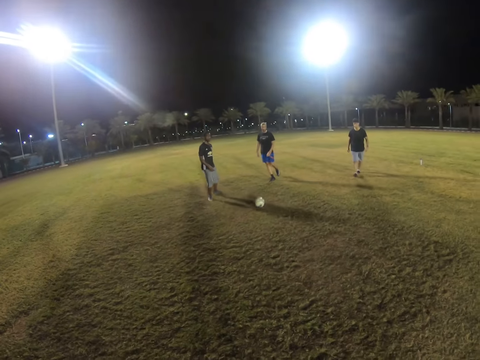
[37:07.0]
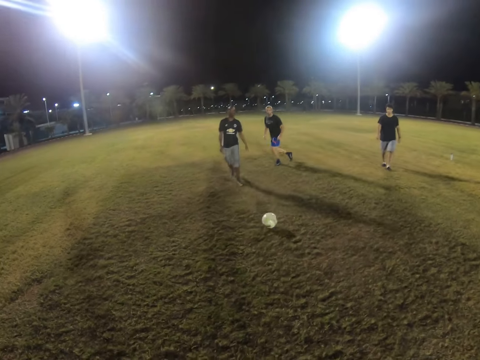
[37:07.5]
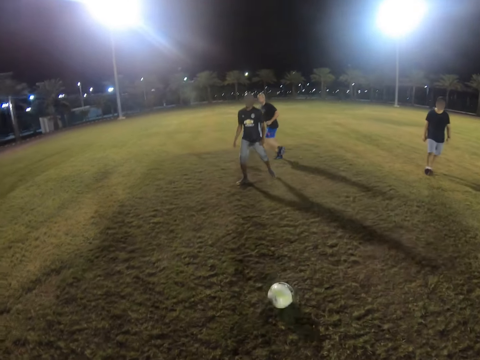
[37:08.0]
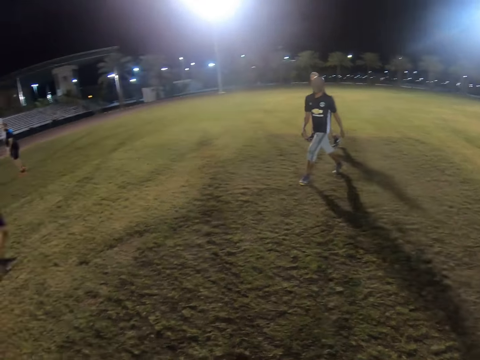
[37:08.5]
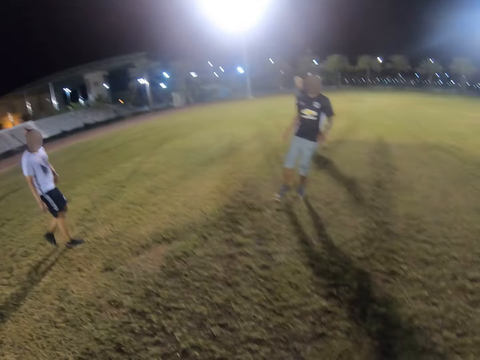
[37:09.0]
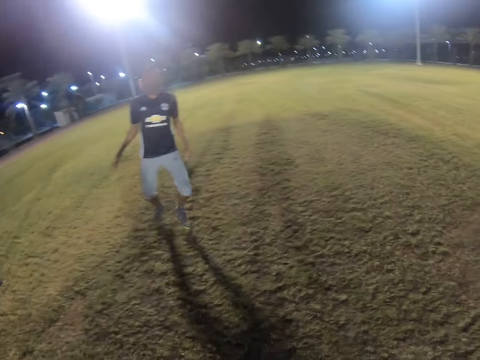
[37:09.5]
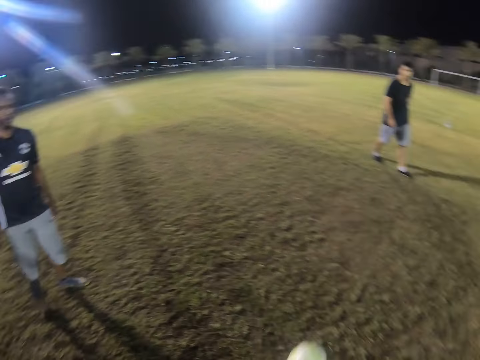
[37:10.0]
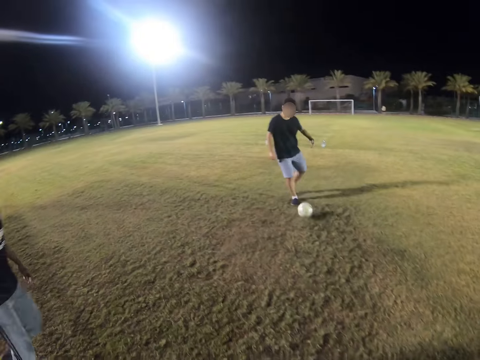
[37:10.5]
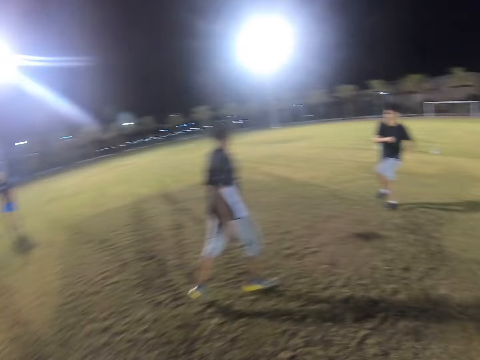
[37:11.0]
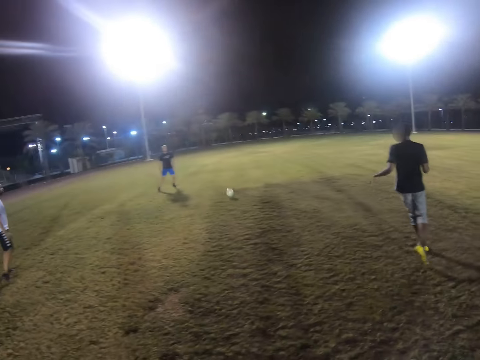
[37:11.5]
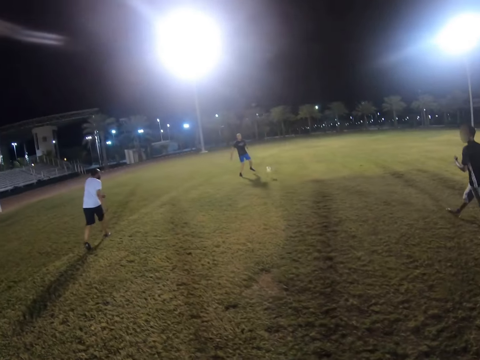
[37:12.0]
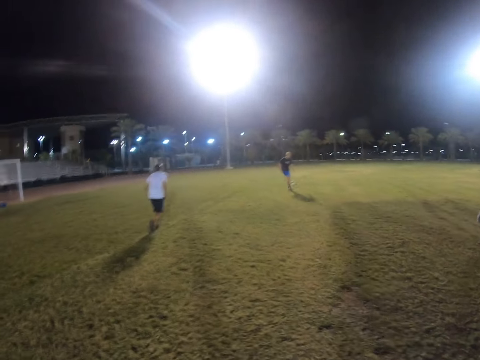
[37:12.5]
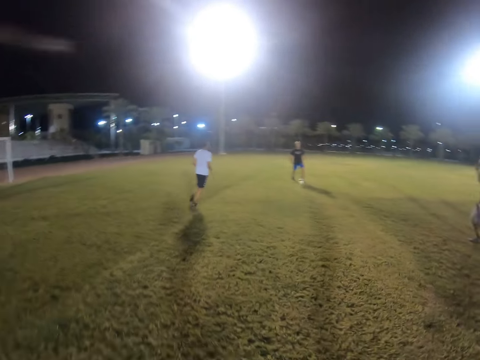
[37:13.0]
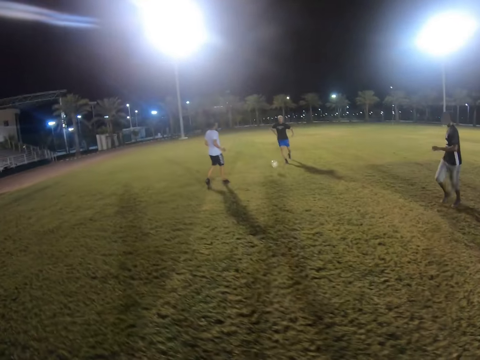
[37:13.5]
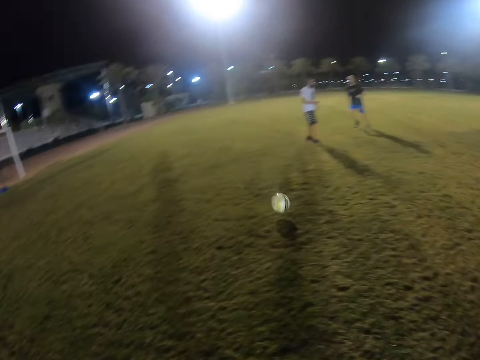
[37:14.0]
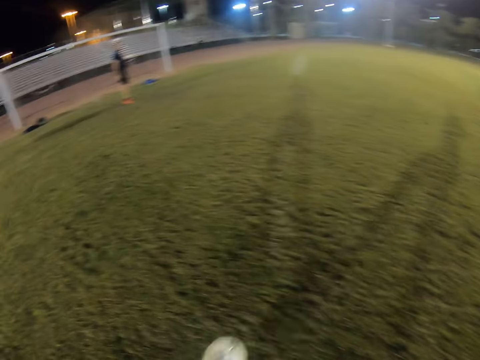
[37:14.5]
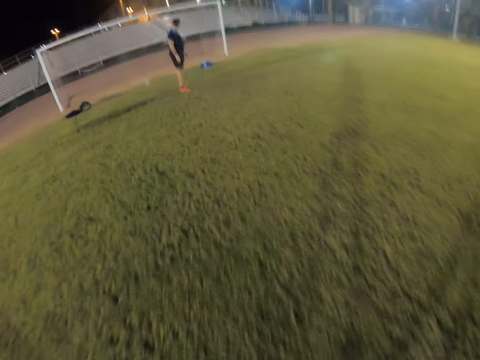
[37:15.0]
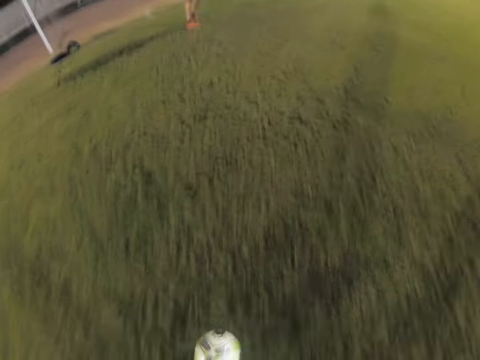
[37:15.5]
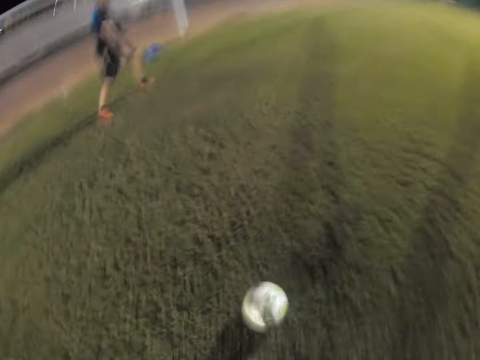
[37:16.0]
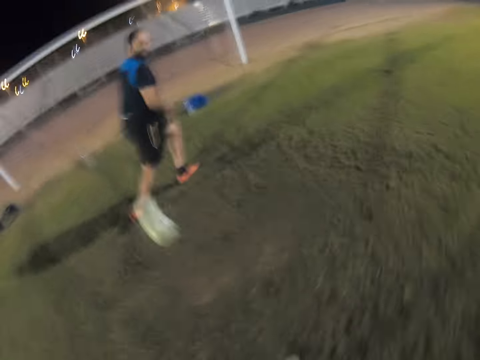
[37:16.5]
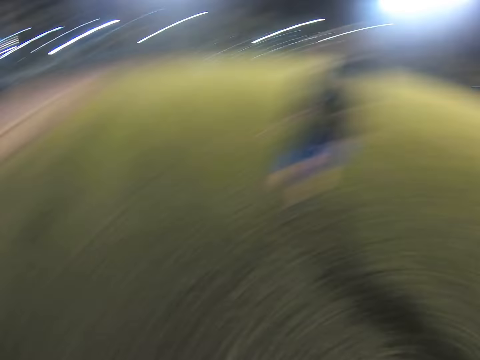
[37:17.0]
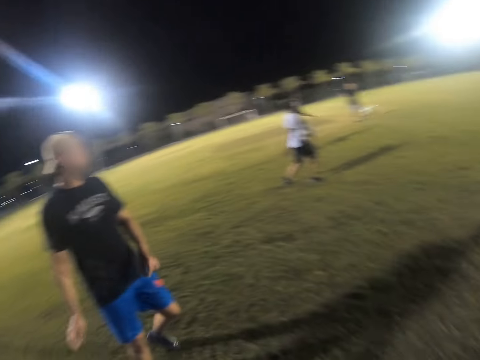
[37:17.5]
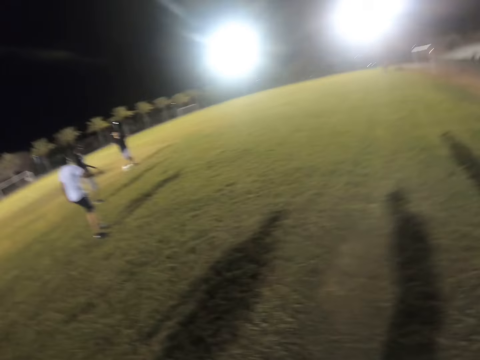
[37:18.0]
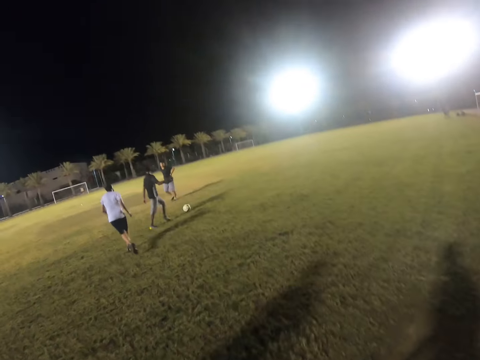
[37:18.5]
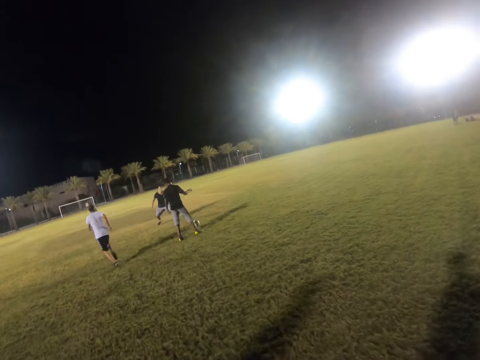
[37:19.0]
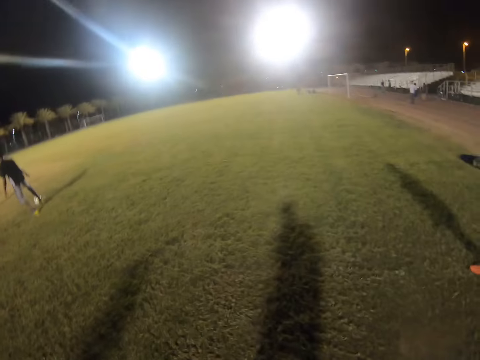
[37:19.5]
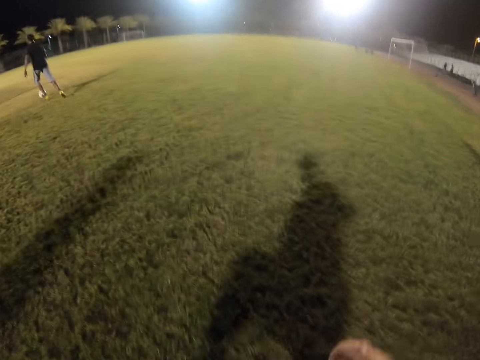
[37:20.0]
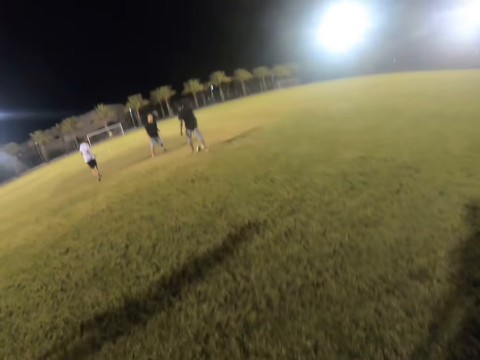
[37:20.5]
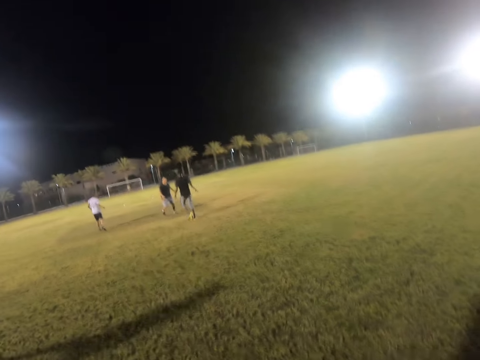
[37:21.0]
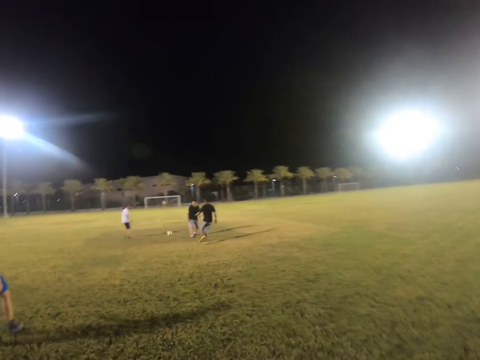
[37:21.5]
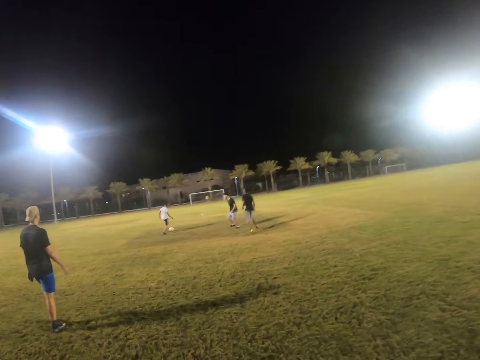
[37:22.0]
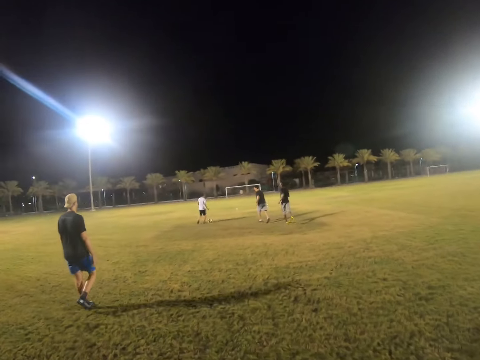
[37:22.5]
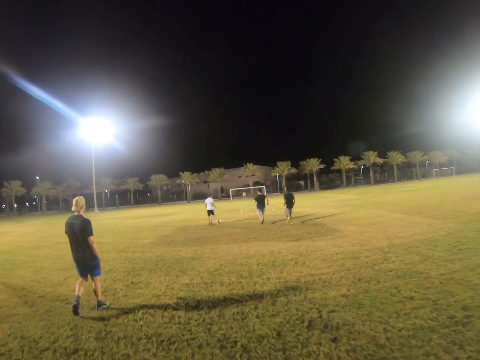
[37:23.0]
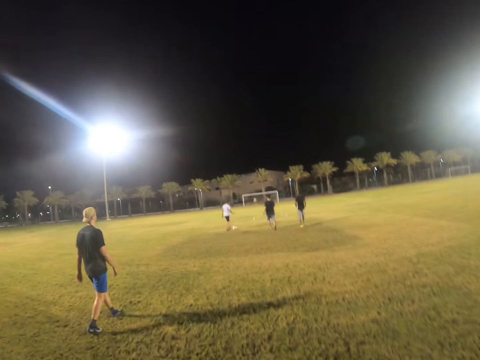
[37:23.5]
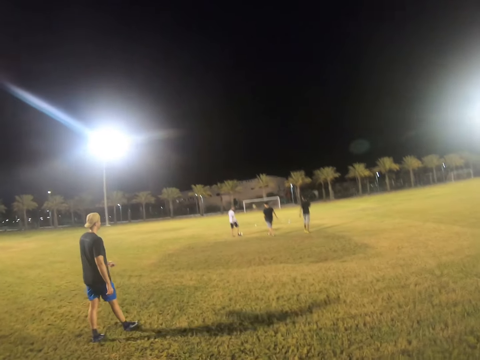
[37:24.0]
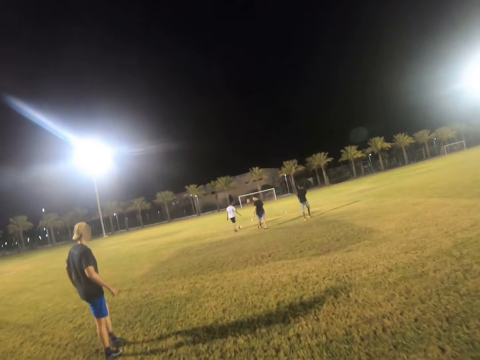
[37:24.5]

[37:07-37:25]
A person passes the ball to the camera wearer. They pass the ball to another person. They jog on the field. They control the ball and play the ball. They kick the ball. They walk on the field.

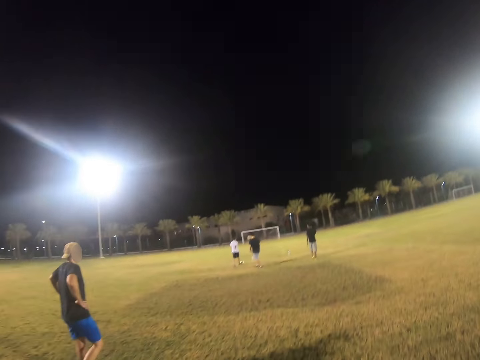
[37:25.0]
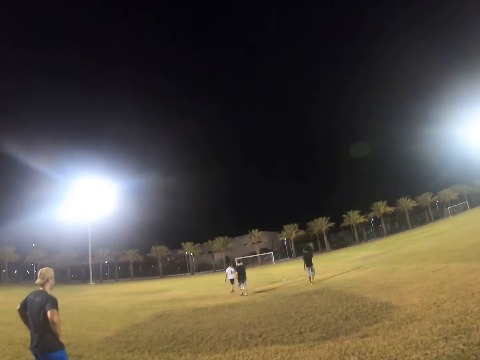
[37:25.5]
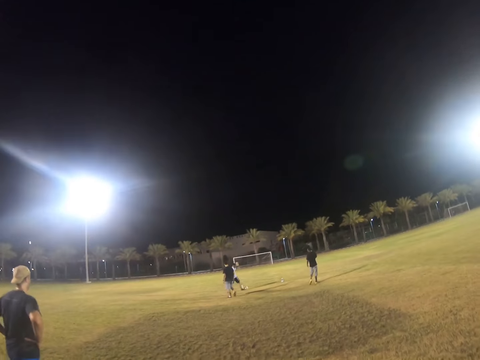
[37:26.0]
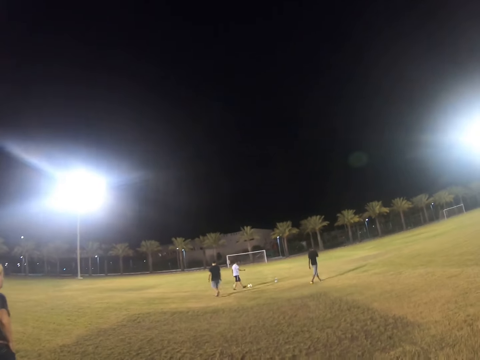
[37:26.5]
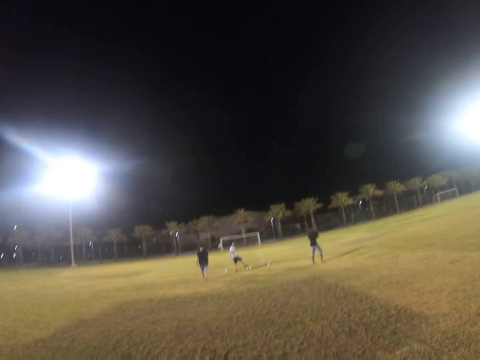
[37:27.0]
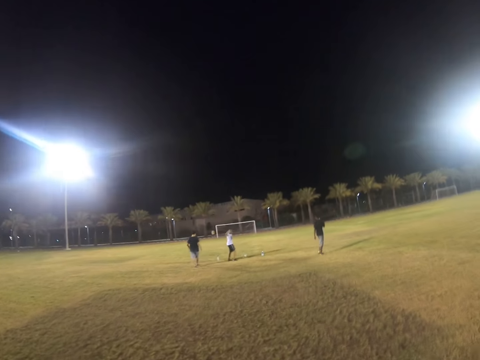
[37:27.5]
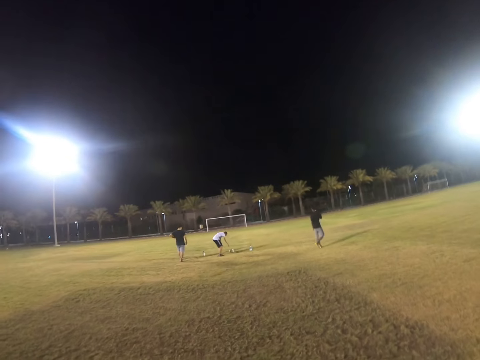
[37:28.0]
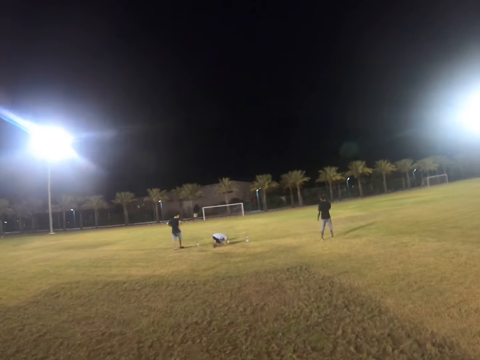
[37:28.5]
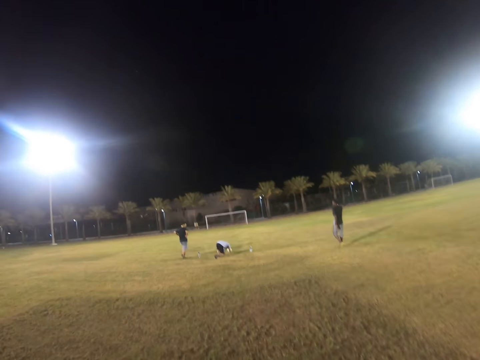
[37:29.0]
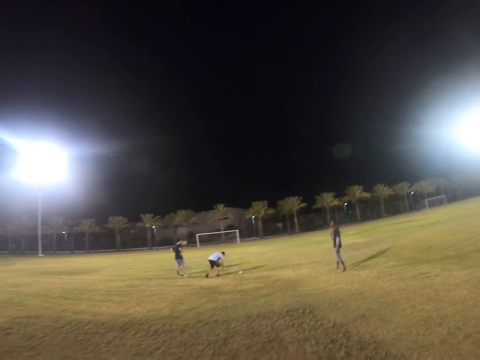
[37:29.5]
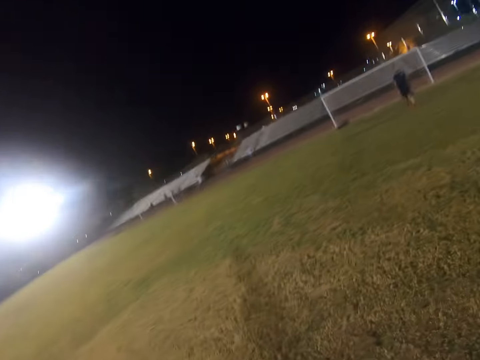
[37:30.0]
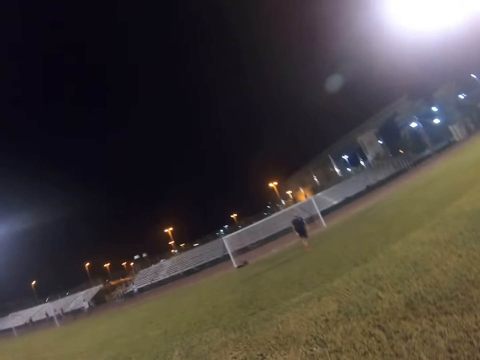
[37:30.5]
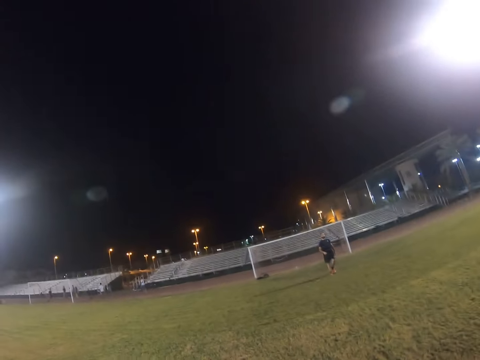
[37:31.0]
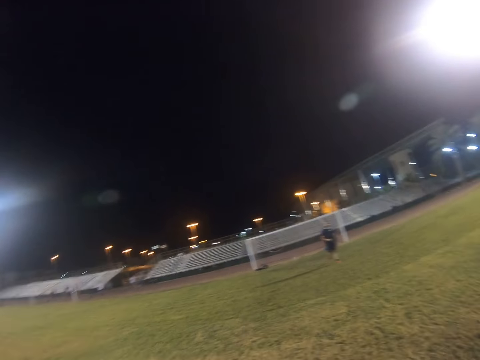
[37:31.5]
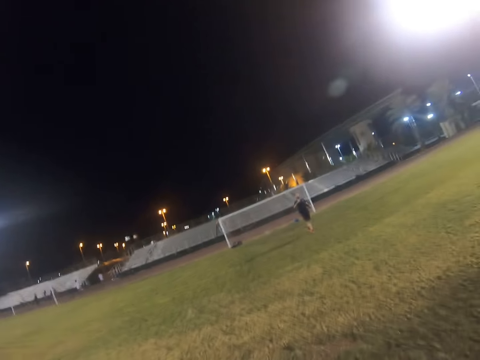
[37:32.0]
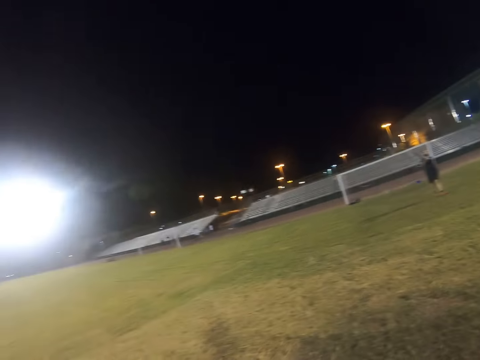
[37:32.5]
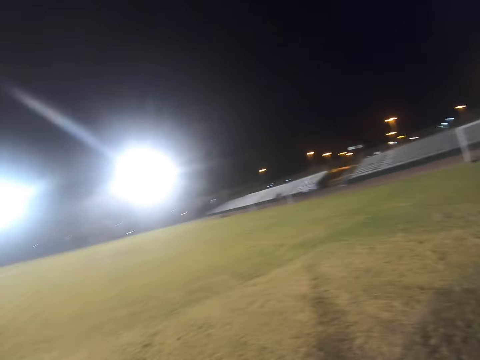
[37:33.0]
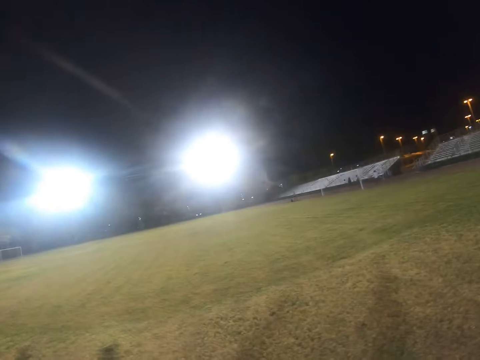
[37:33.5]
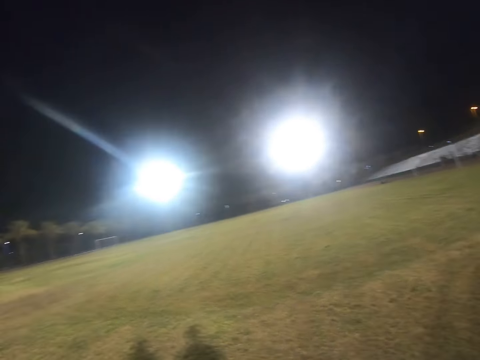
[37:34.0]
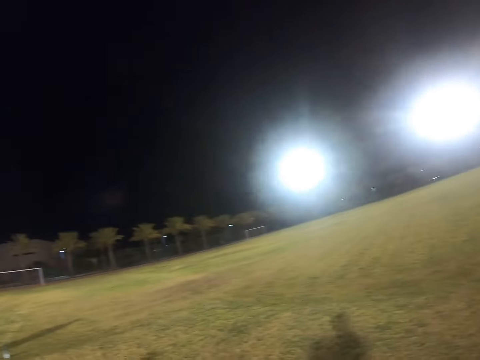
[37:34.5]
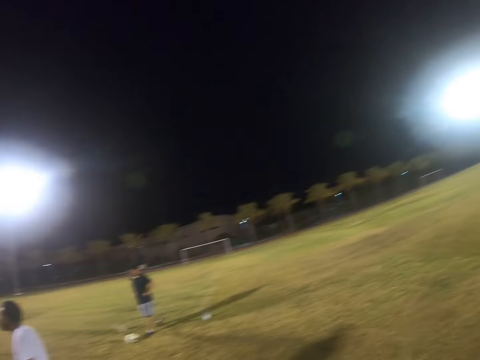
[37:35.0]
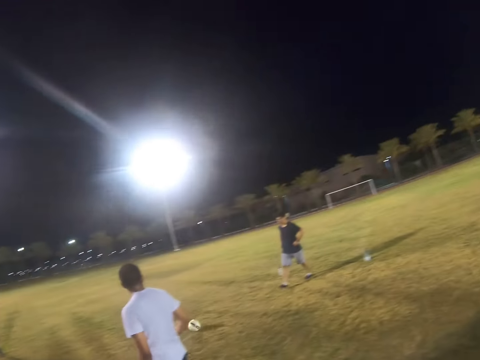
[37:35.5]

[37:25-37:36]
The camera wearer looks around the field.
